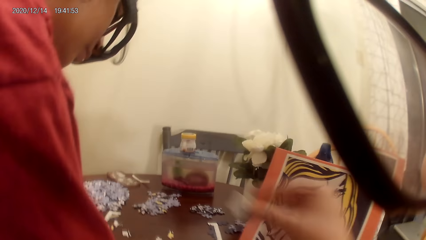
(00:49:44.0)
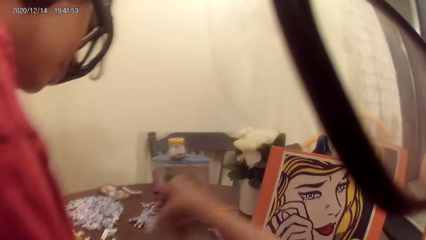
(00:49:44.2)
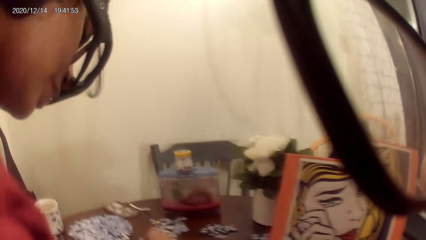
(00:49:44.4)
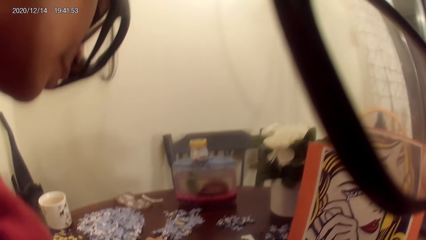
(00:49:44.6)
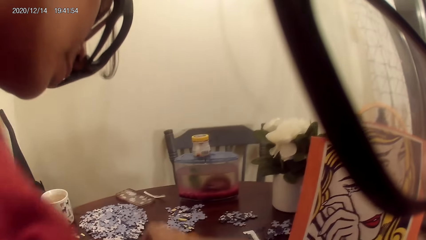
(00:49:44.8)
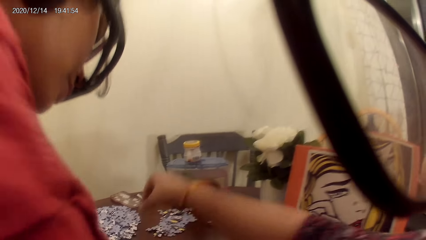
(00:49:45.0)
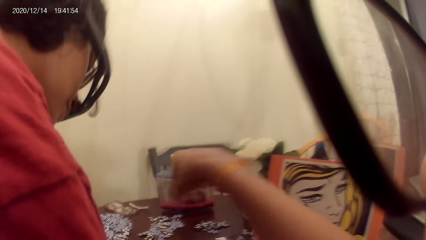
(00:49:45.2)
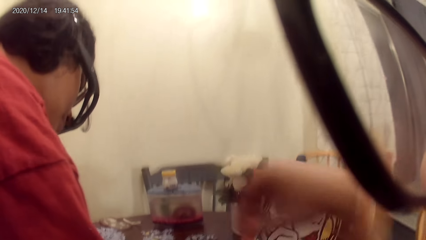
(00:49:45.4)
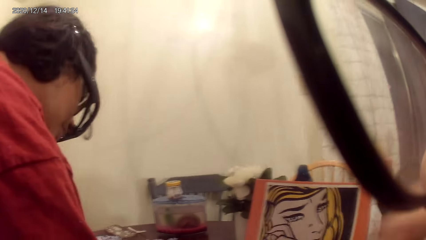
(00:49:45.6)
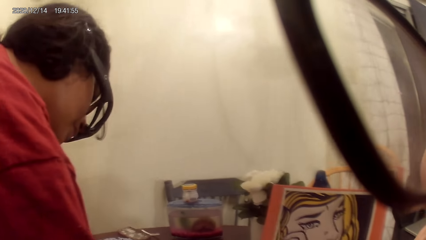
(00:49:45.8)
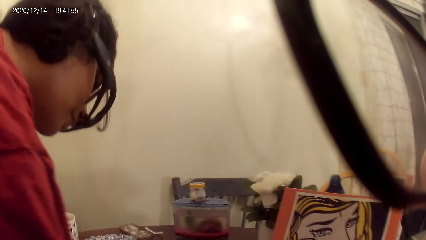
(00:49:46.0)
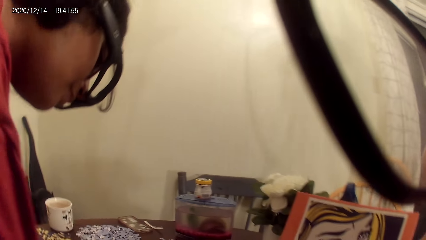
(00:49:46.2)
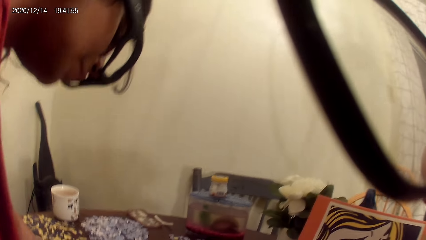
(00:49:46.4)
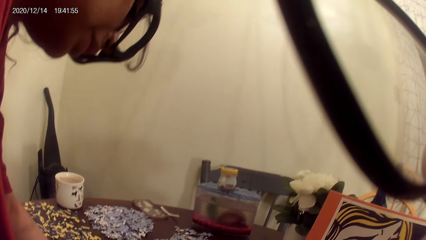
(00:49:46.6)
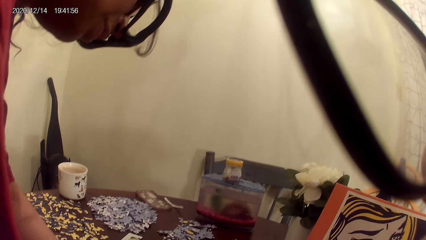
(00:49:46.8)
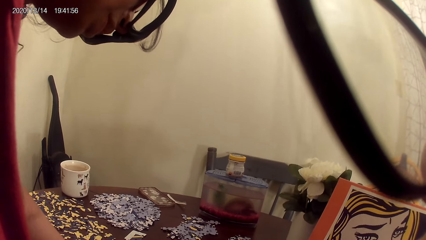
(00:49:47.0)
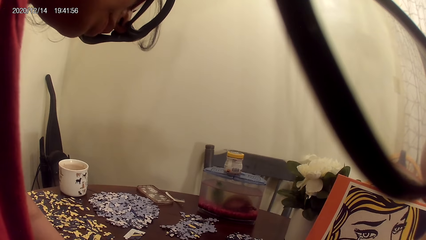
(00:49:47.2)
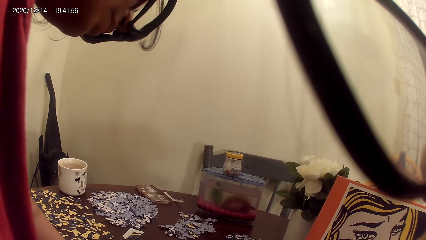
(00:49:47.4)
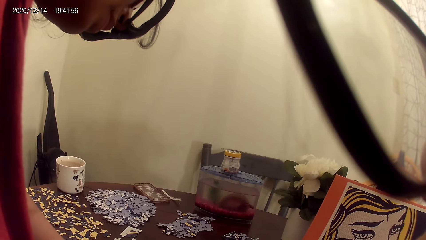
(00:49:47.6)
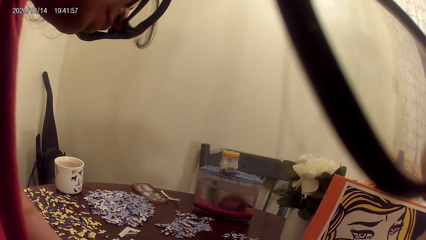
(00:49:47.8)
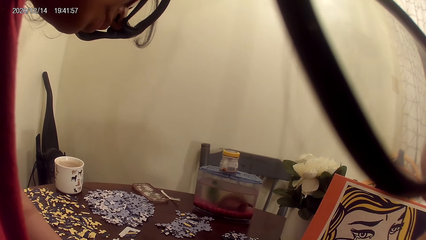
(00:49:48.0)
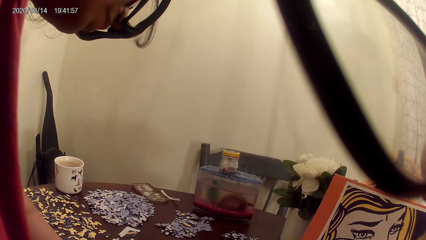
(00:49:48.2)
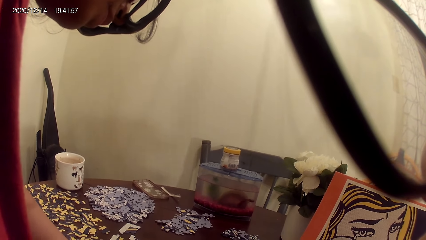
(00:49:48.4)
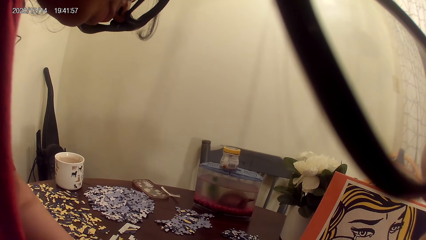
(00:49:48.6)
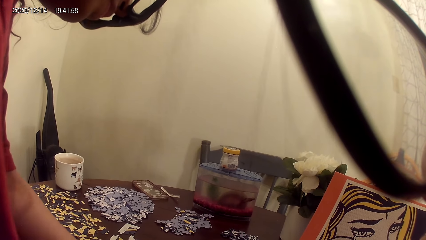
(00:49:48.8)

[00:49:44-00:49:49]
The camera wearer moves hands. A lady plays the jigsaw puzzle. The camera wearer talks with the lady. The lady plays the jigsaw puzzle. The lady talks with the camera wearer.

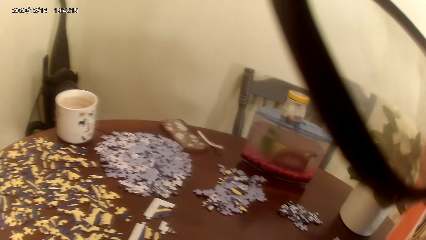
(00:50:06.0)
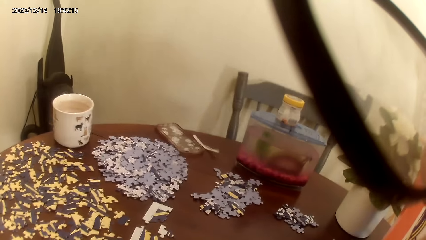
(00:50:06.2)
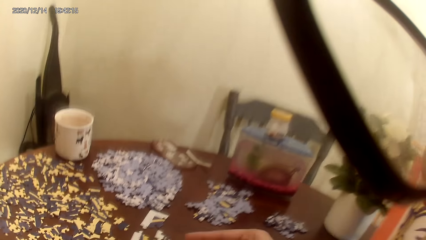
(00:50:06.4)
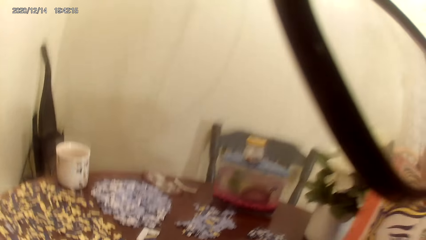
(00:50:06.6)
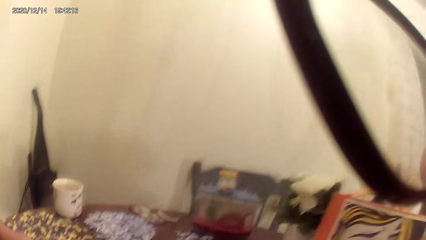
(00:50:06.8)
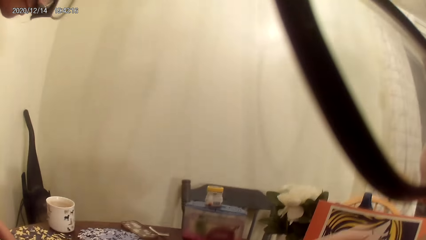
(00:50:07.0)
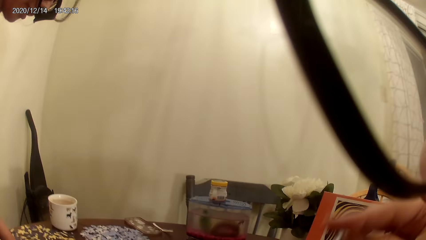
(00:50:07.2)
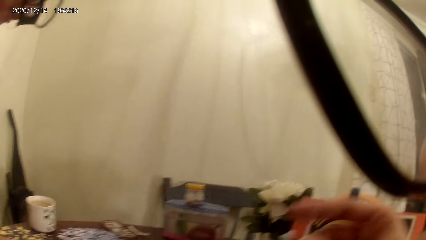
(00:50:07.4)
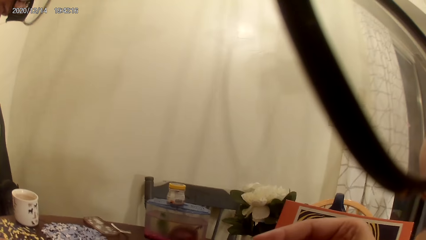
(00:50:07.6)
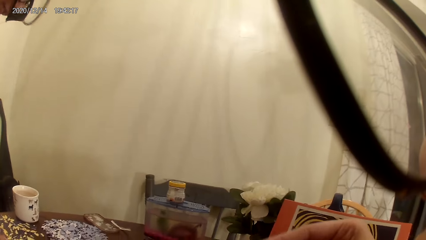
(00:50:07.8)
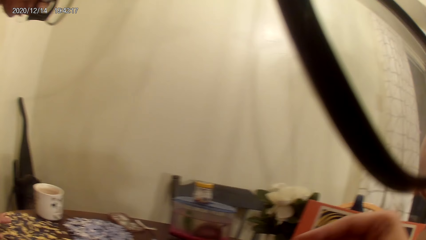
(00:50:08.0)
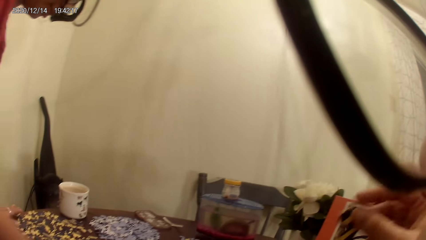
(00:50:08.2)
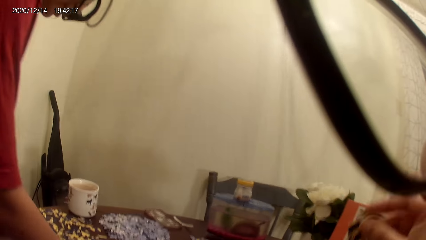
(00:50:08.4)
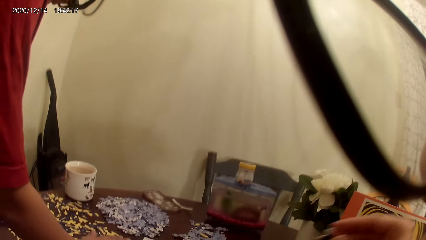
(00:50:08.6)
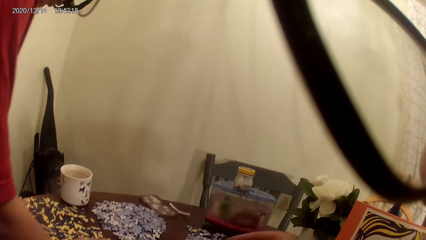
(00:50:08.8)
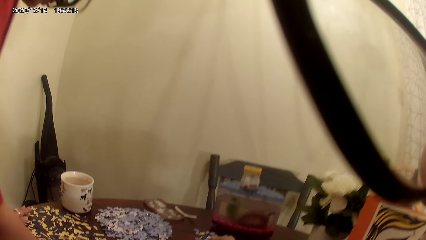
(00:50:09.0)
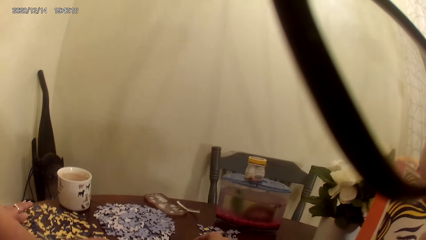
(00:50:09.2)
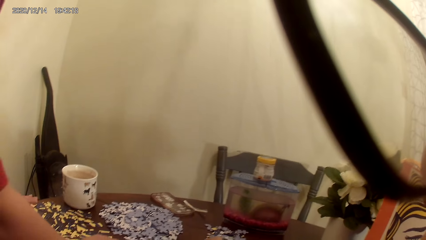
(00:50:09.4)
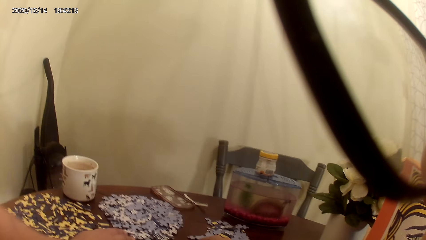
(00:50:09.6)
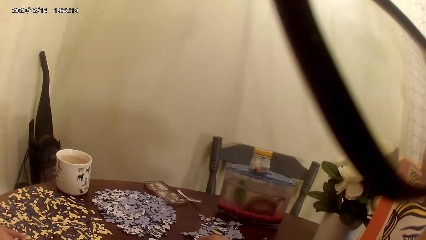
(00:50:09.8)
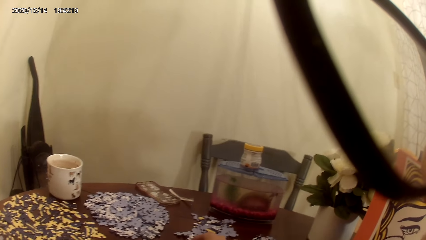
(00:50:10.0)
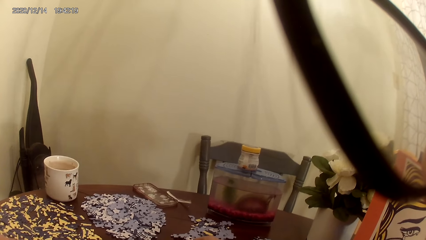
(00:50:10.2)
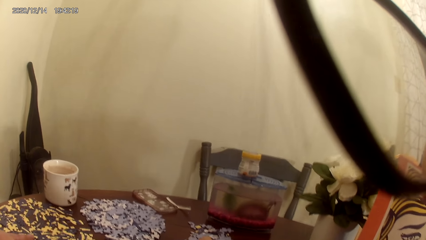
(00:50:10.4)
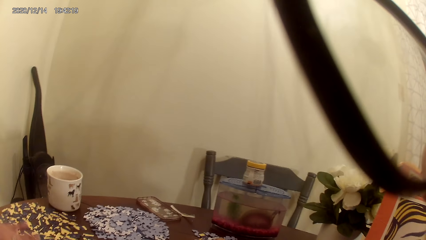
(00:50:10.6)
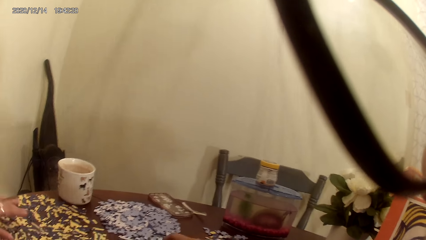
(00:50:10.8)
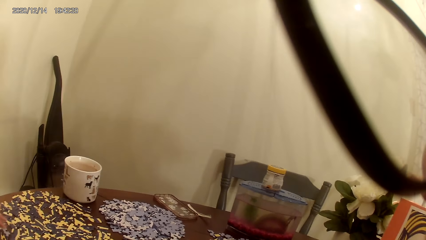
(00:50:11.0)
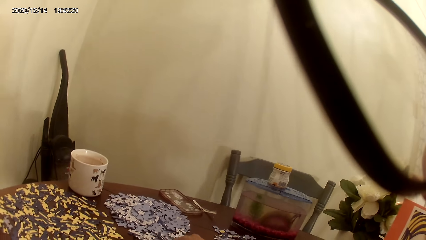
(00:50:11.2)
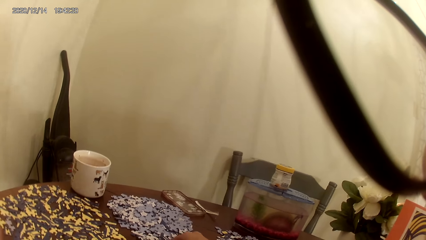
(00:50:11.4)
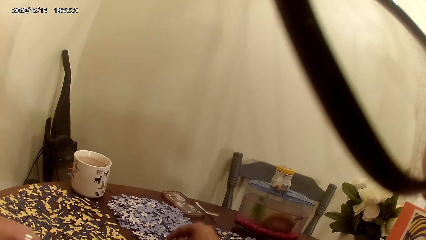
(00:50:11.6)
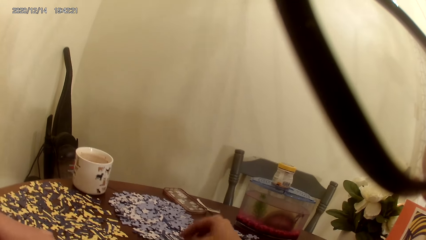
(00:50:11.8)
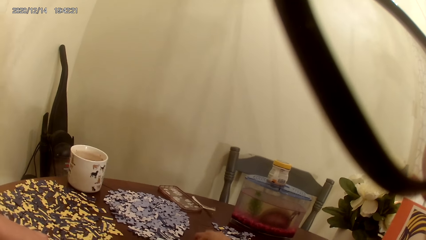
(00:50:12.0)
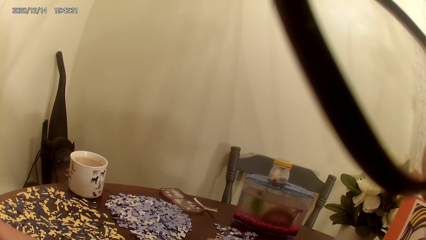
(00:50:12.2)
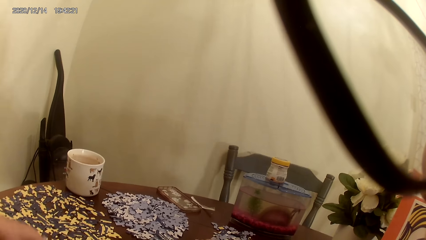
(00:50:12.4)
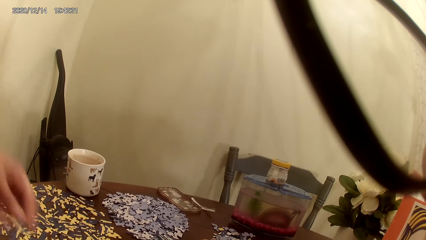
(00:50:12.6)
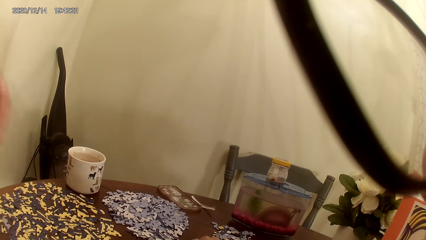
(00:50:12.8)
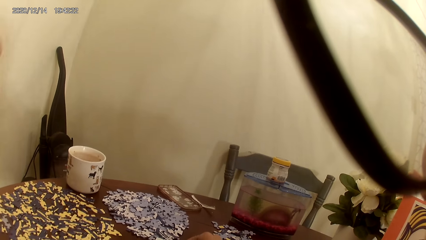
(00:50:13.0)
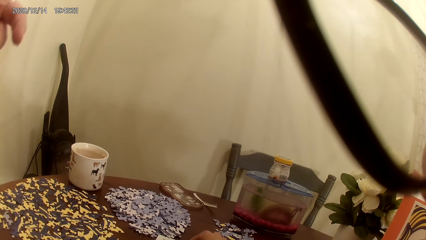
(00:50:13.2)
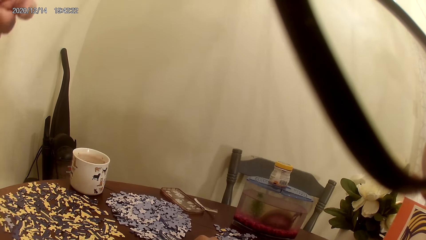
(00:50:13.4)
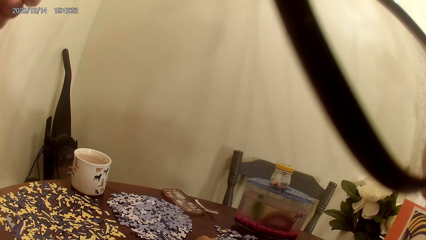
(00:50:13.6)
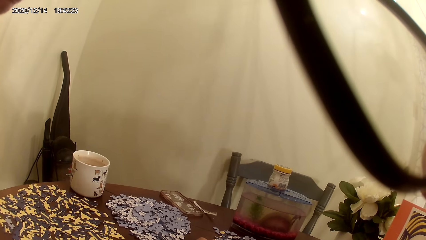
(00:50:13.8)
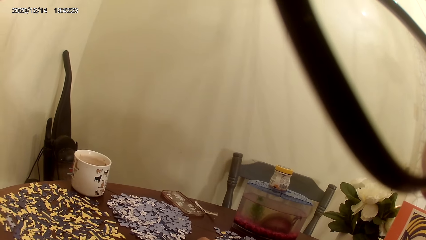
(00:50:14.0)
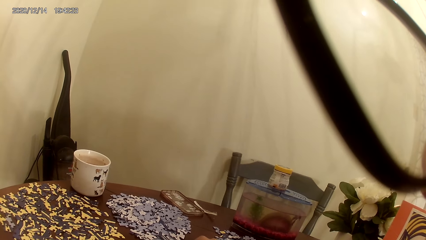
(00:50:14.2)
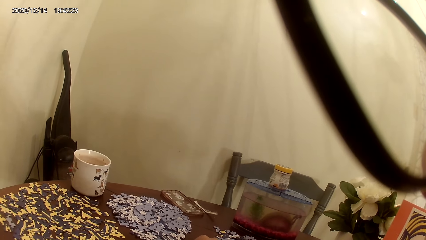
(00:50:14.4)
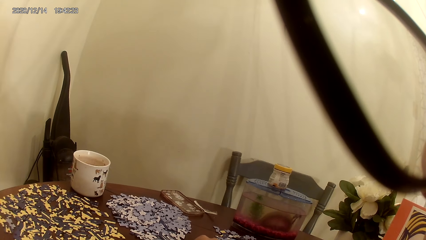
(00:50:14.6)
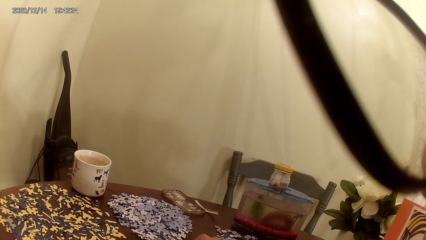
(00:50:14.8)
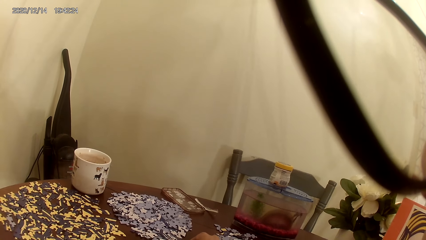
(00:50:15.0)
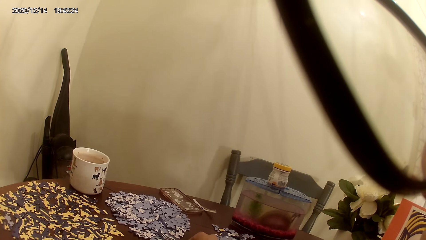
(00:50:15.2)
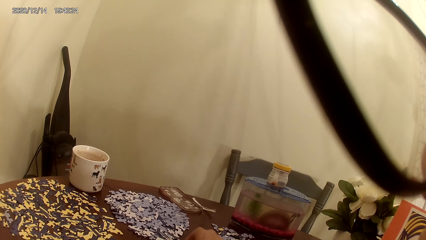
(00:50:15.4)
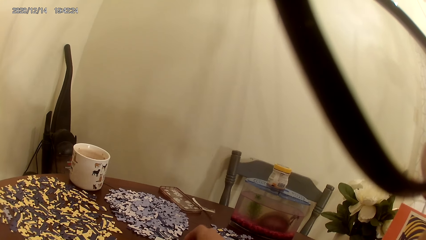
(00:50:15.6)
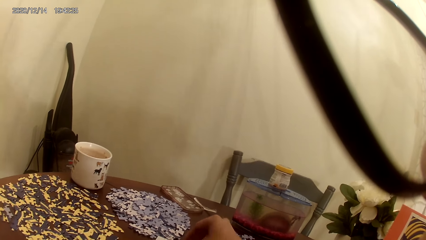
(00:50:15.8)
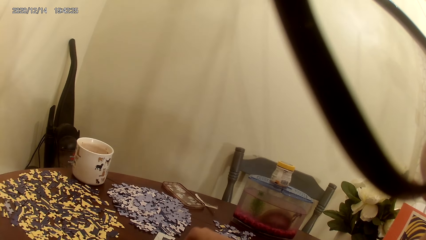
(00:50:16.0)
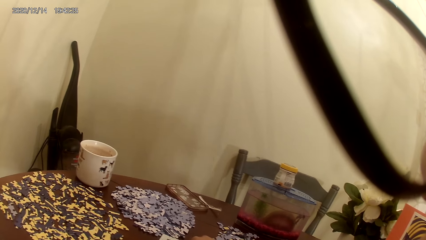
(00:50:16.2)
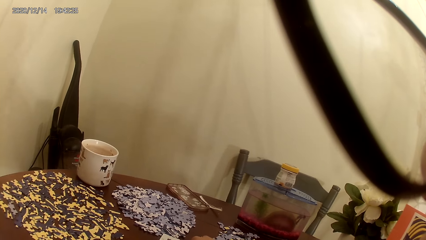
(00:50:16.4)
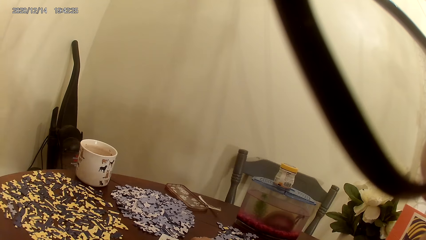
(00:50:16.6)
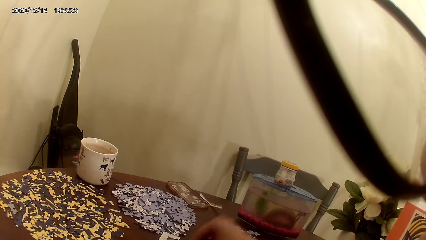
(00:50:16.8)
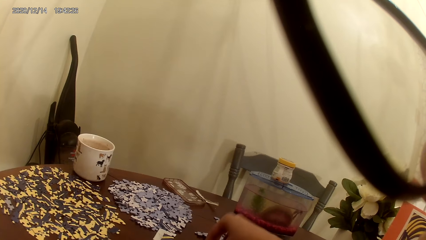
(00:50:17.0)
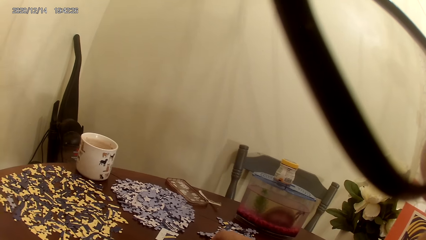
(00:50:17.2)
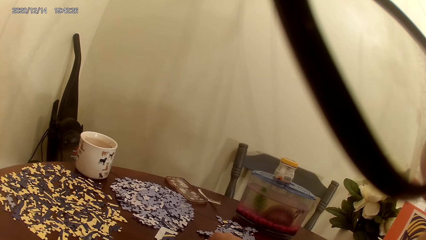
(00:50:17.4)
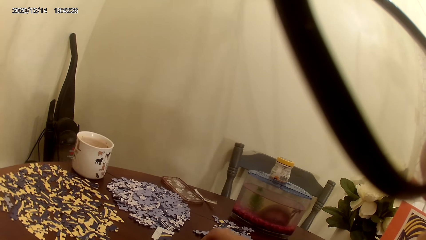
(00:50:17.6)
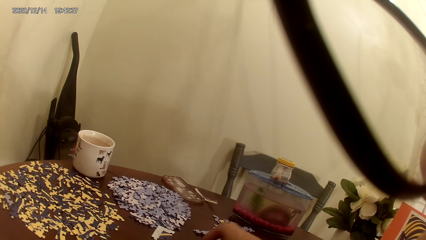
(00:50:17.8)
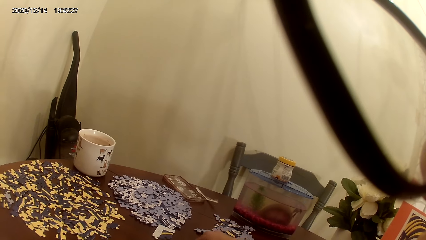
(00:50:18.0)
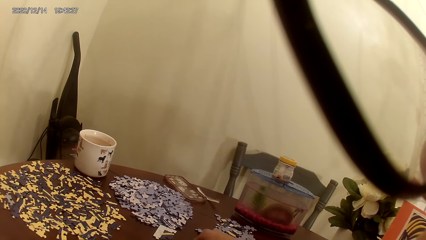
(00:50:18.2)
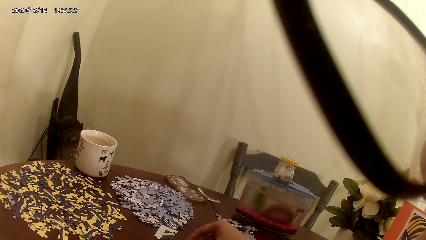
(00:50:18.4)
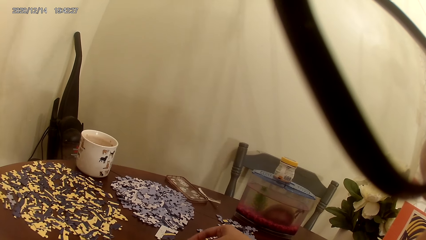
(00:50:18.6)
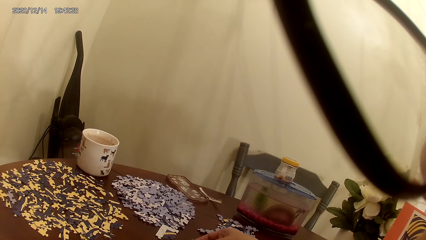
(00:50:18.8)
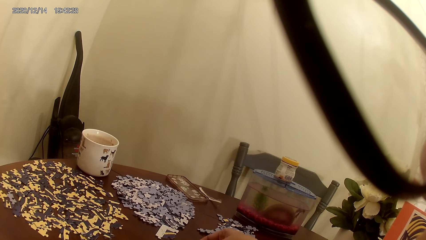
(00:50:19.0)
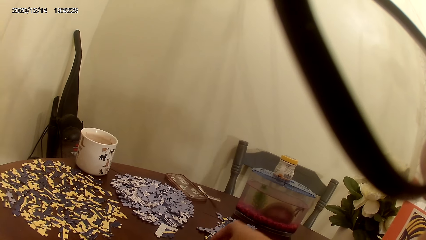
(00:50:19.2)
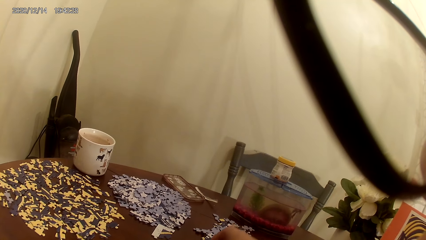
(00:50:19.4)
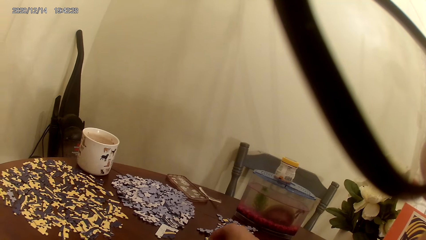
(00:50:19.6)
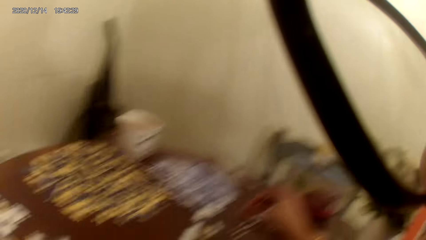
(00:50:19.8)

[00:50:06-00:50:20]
A lady talks with the camera wearer. The camera wearer looks around. The lady touches the puzzle. The camera wearer moves hands. The lady talks with the camera wearer. The lady talks with the camera wearer again. The camera wearer plays the jigsaw puzzle. They play the jigsaw puzzle again. The lady moves hands. The lady talks with the camera wearer as they are making a puzzle piece.
